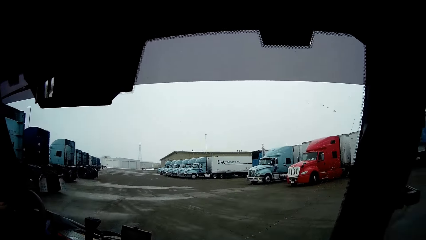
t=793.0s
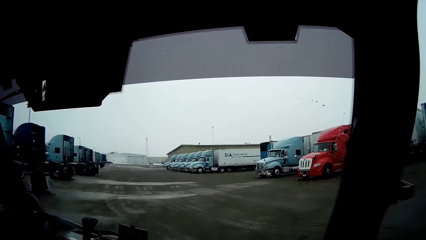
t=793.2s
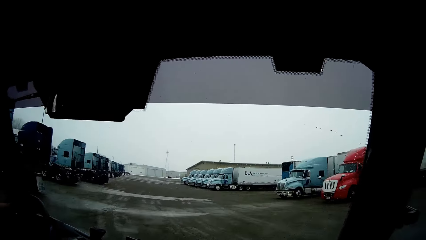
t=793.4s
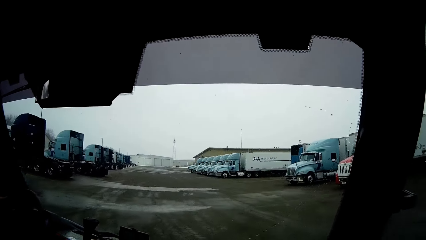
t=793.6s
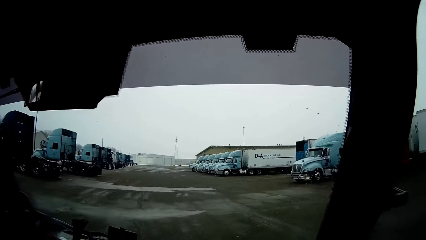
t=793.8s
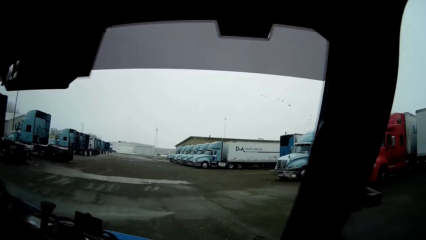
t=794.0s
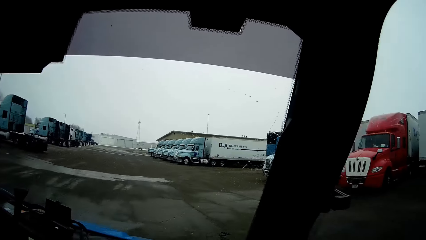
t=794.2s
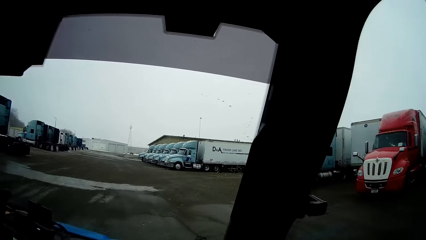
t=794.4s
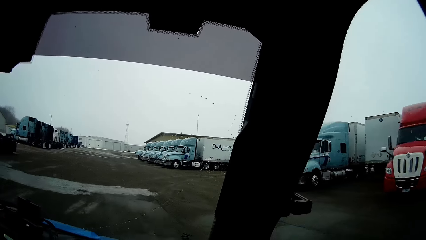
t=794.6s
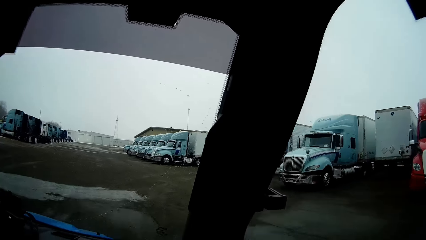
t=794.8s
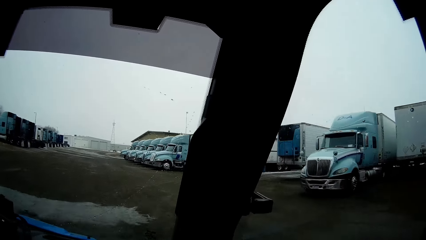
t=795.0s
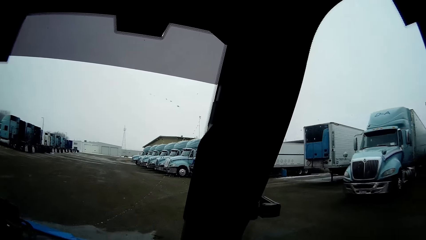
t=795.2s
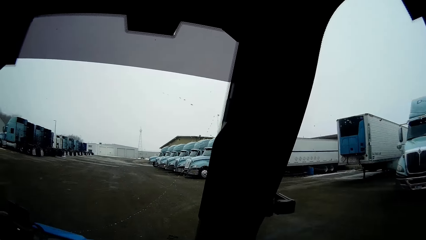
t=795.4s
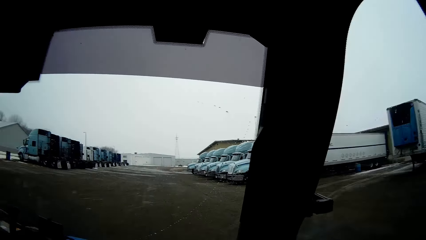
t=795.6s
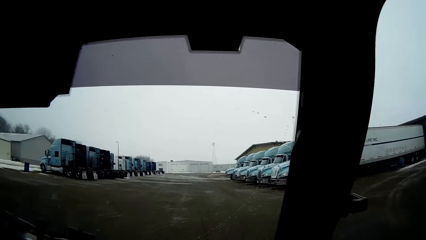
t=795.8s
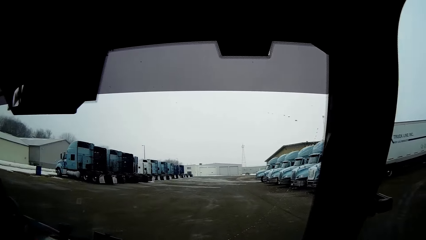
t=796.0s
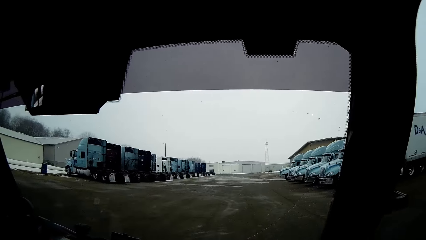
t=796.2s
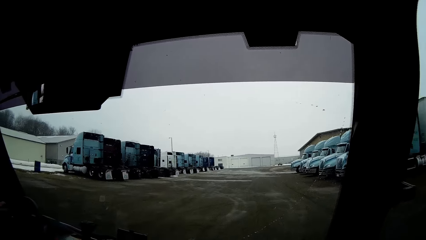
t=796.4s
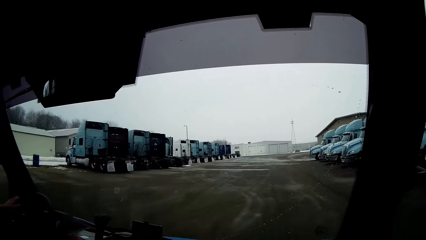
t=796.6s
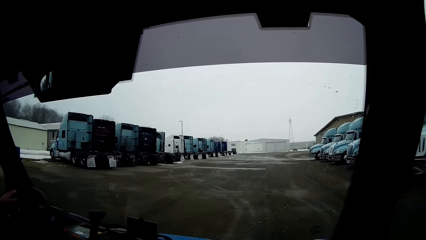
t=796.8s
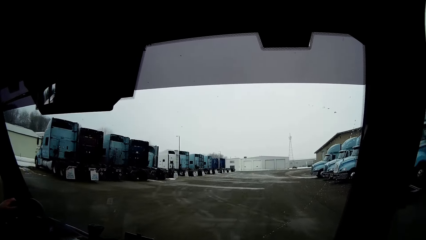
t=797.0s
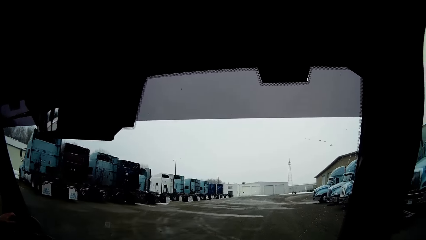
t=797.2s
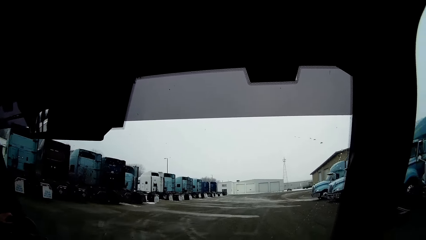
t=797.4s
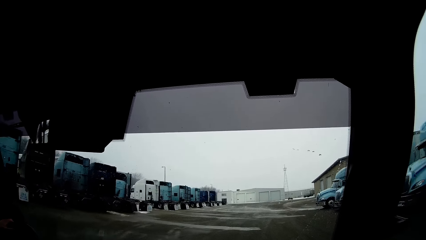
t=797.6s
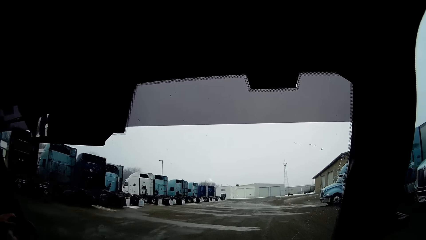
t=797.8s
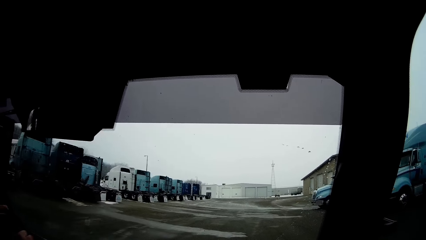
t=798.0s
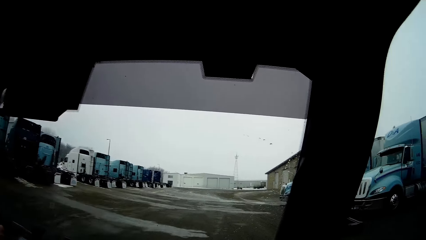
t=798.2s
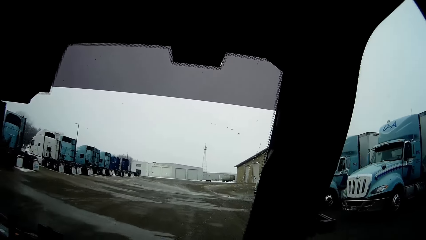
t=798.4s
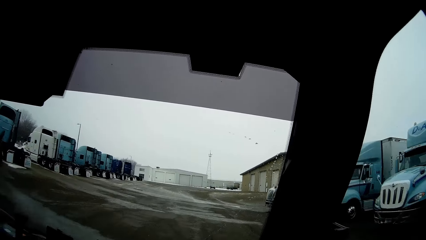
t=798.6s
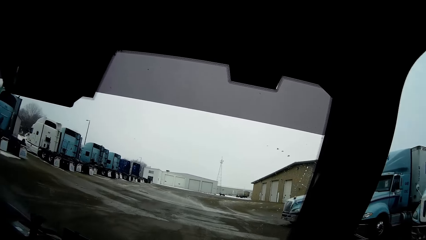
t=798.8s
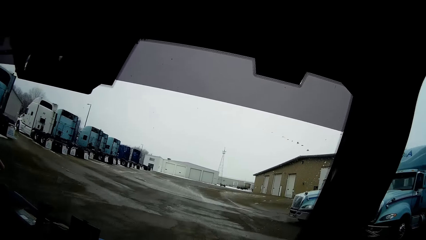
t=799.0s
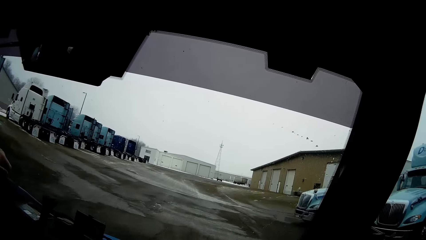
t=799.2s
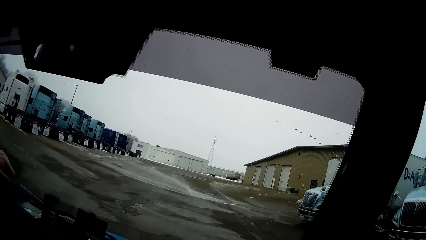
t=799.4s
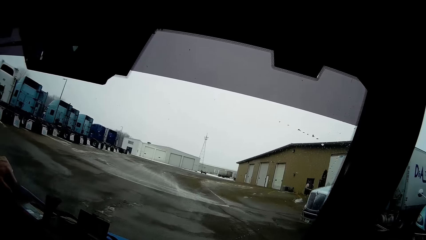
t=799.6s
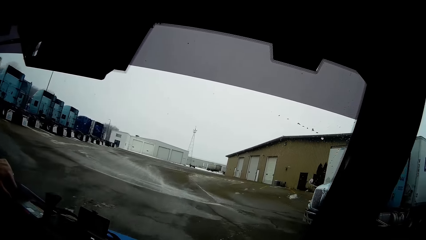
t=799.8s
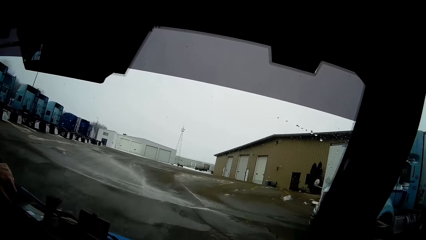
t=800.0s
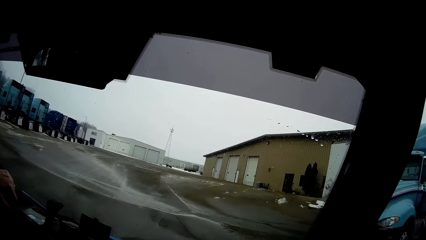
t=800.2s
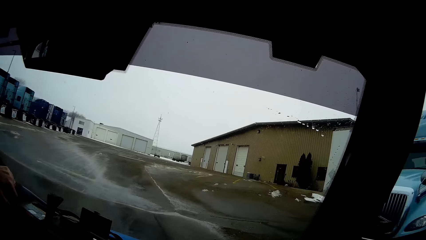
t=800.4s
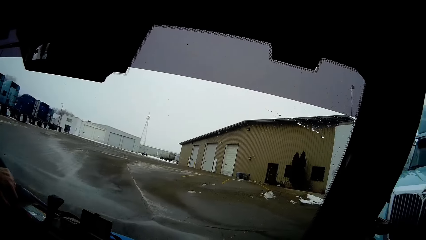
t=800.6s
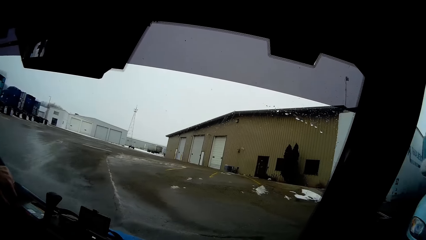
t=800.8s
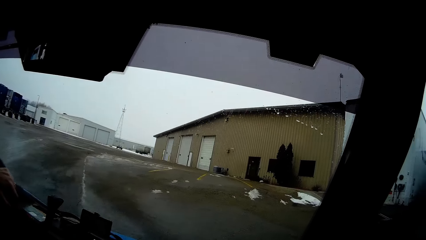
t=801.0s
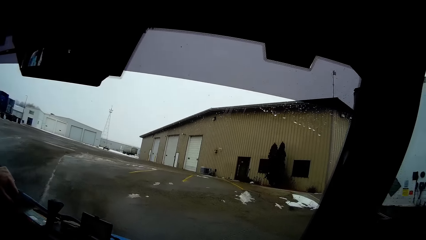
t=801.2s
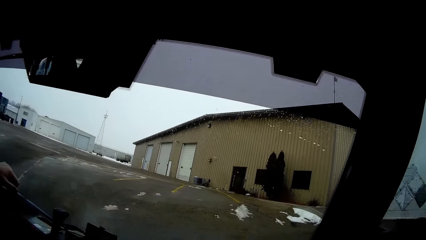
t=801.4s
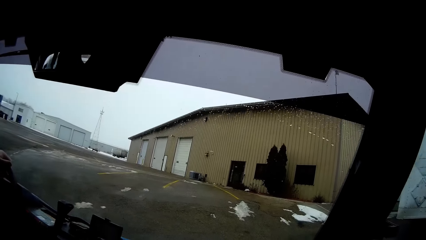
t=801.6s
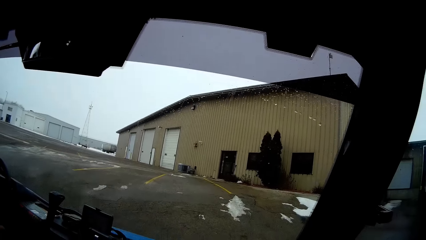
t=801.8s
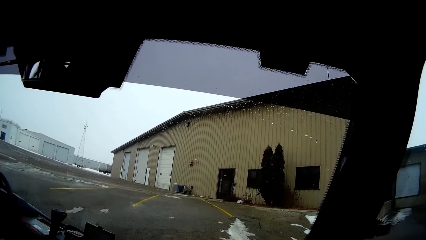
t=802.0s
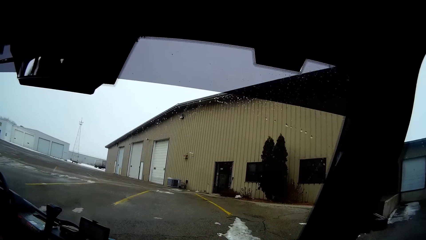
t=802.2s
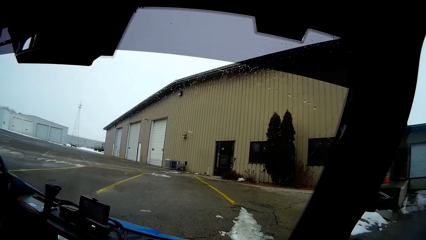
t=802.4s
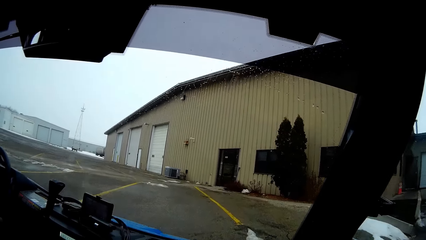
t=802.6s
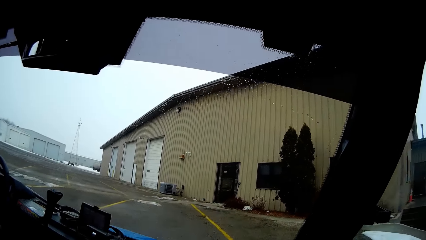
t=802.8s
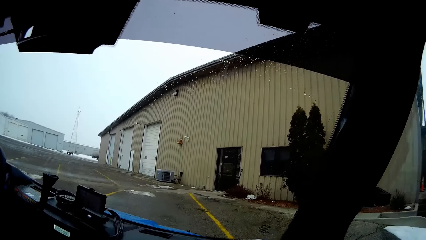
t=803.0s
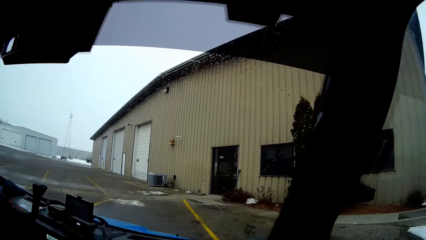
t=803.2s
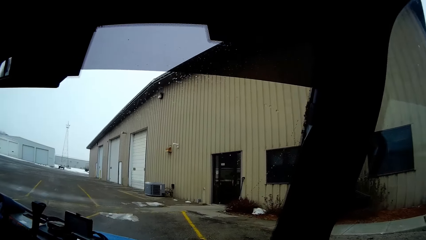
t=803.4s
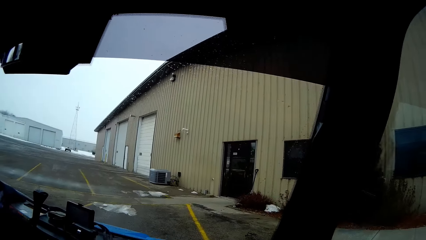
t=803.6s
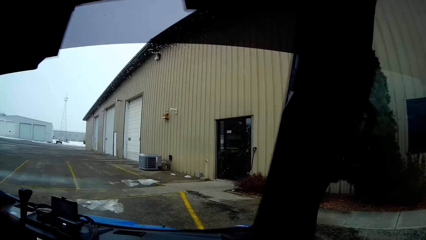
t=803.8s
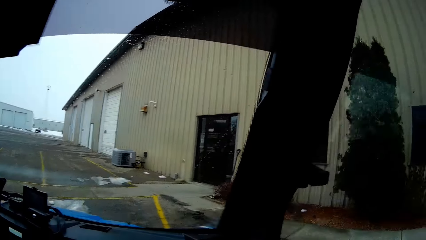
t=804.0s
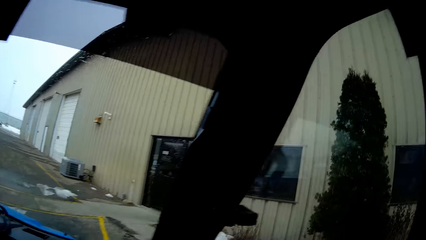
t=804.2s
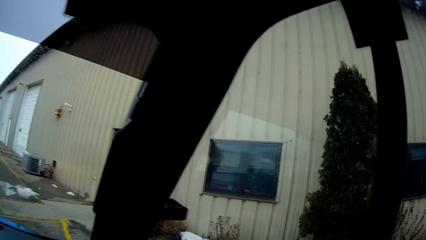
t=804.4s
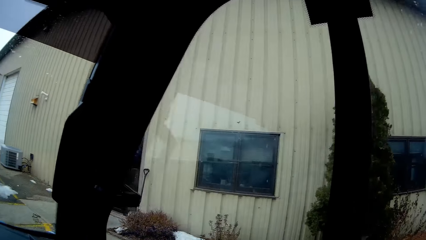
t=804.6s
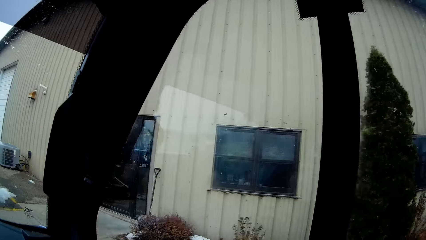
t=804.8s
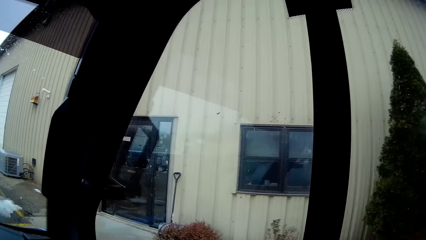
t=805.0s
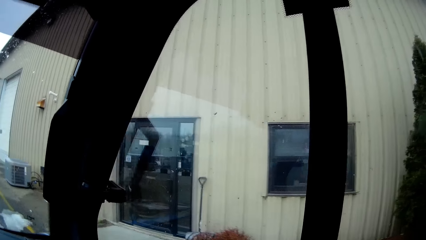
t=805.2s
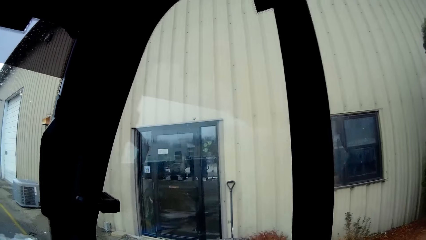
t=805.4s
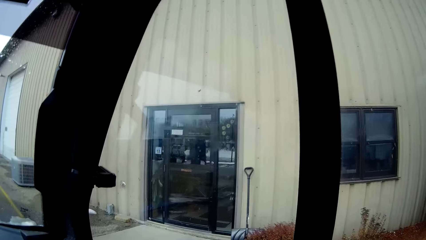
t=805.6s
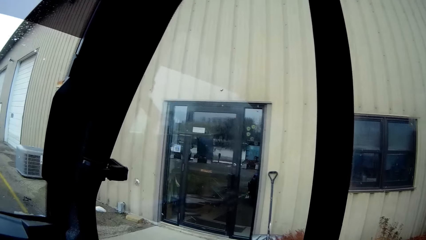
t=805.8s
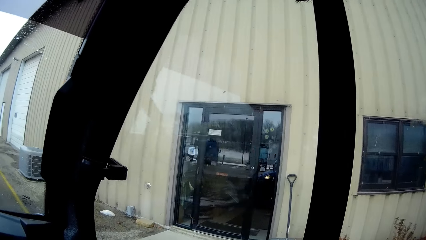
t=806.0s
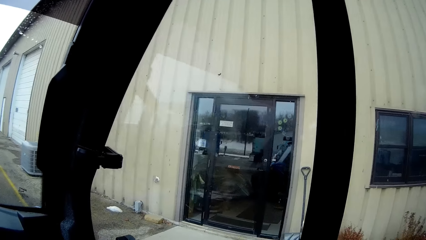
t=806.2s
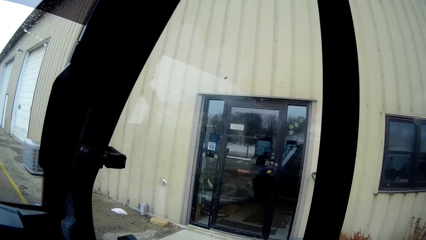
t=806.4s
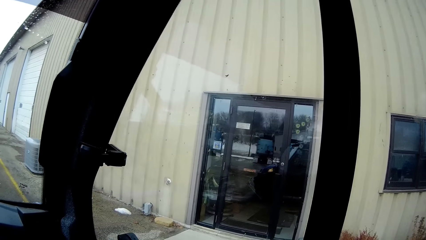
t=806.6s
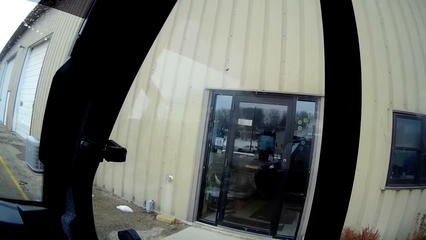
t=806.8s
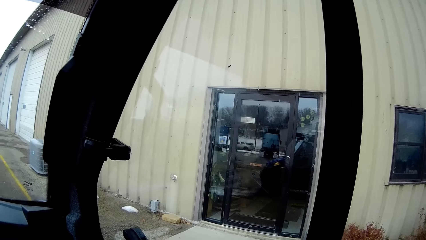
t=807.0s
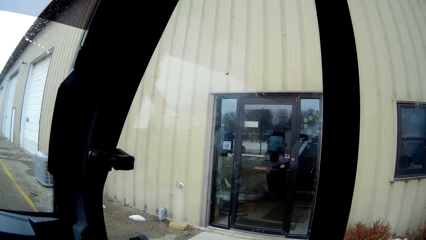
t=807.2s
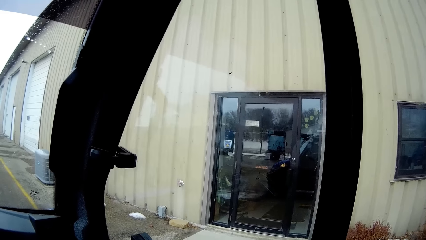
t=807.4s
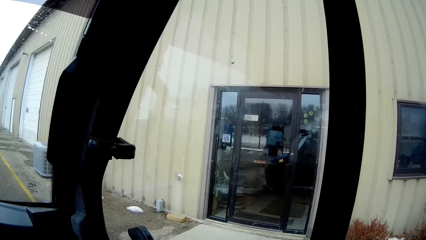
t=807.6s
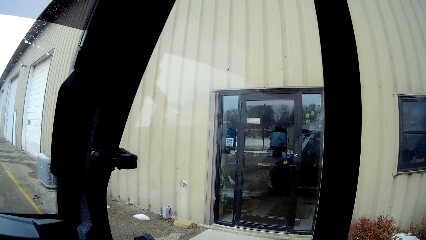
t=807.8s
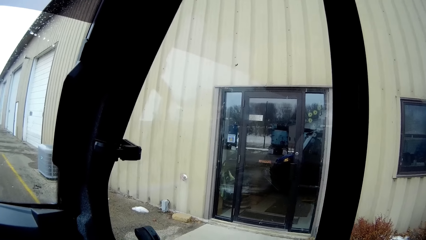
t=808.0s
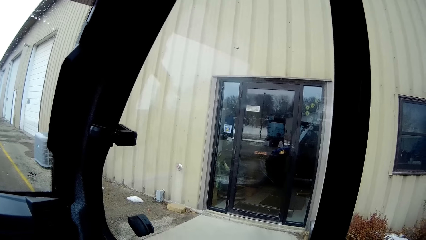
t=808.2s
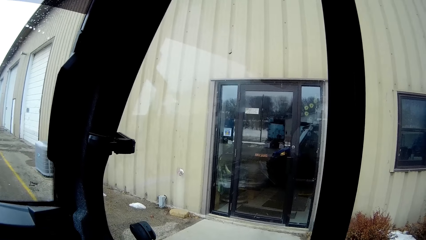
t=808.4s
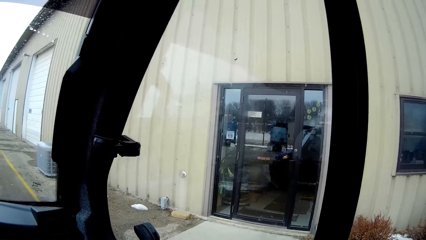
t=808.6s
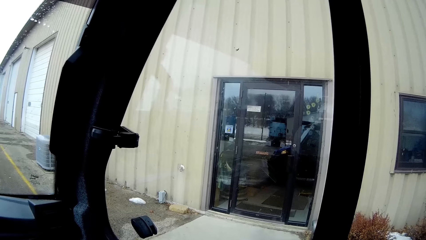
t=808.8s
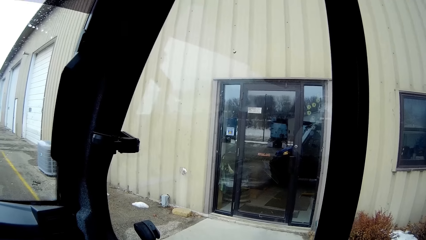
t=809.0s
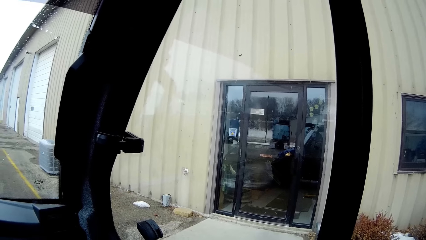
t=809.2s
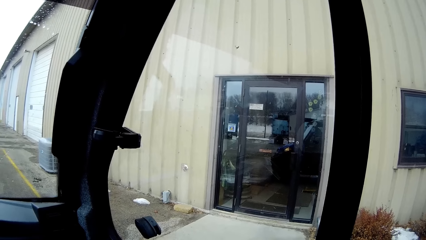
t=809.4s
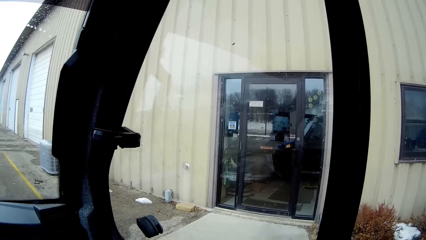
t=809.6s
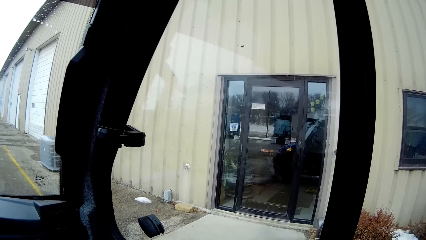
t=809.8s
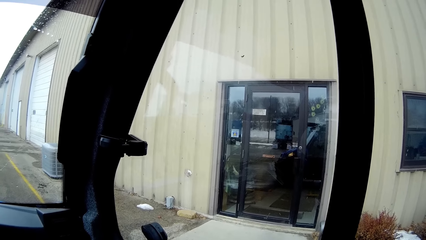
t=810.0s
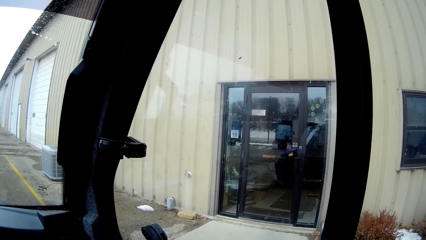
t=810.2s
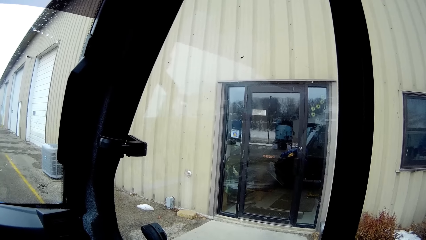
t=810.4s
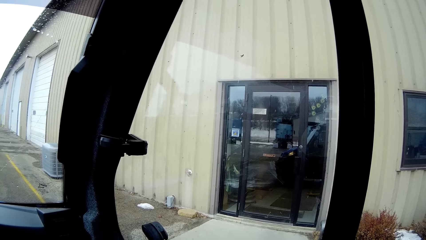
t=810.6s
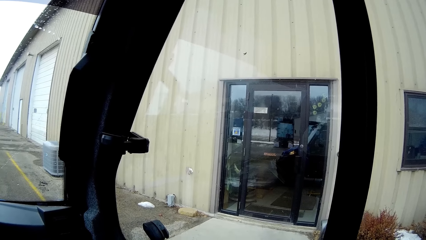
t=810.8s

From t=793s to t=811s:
A man parks the snow pickup truck in front of a convenience store.
